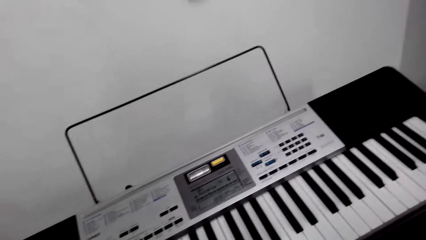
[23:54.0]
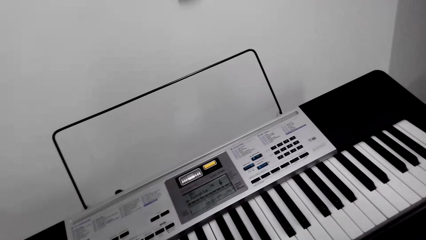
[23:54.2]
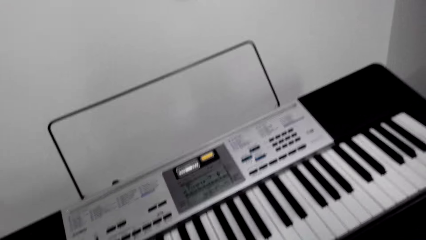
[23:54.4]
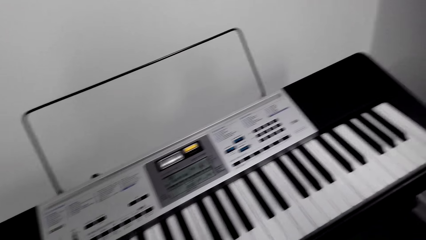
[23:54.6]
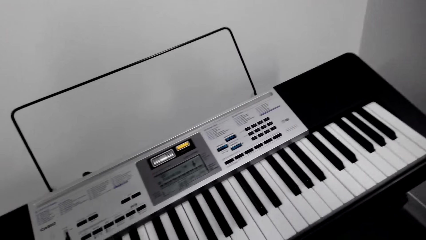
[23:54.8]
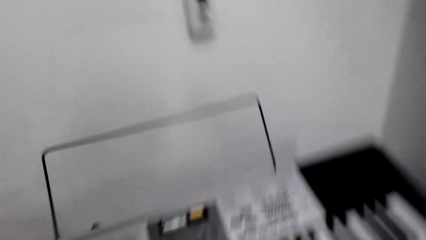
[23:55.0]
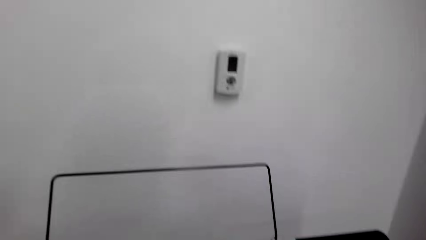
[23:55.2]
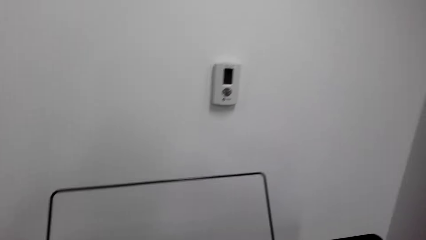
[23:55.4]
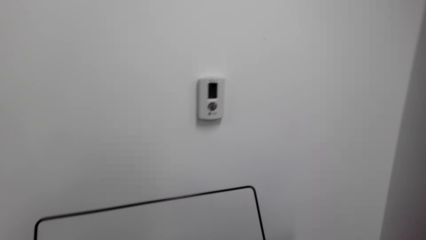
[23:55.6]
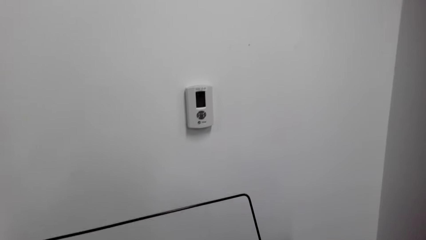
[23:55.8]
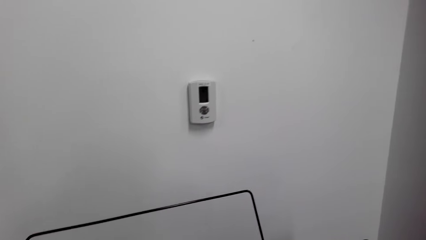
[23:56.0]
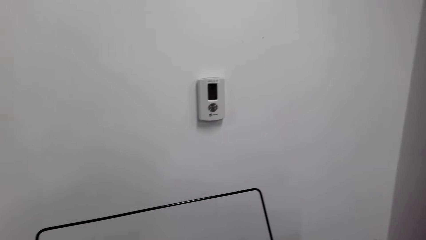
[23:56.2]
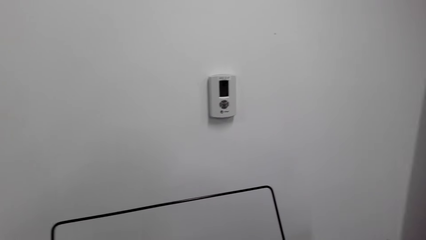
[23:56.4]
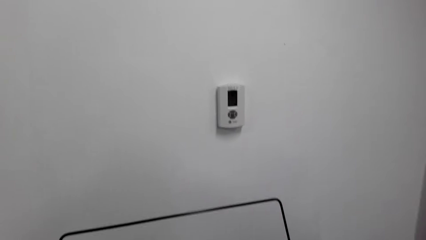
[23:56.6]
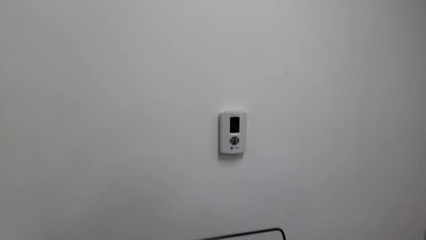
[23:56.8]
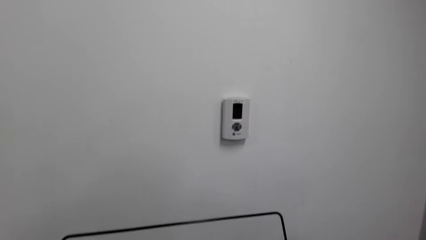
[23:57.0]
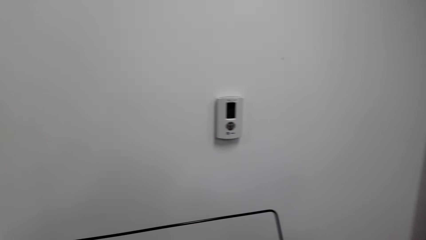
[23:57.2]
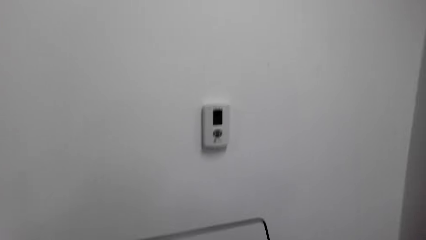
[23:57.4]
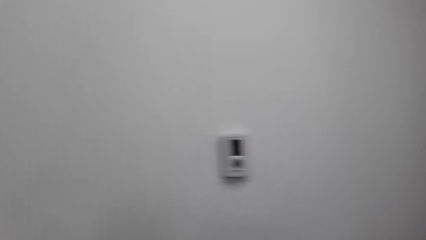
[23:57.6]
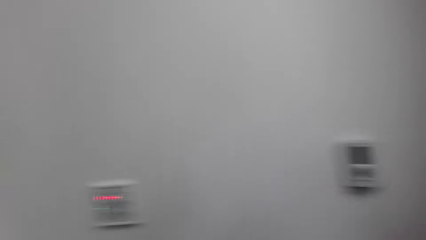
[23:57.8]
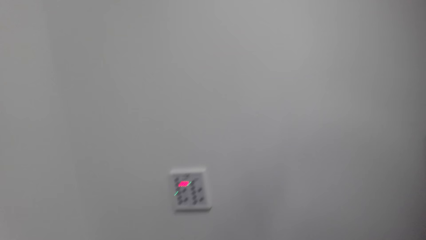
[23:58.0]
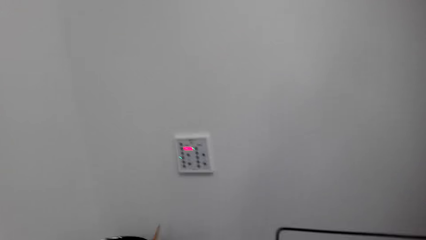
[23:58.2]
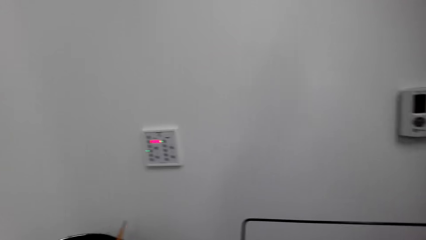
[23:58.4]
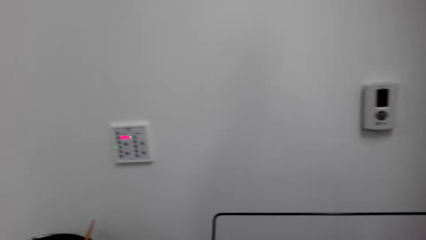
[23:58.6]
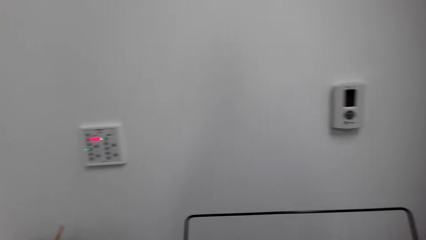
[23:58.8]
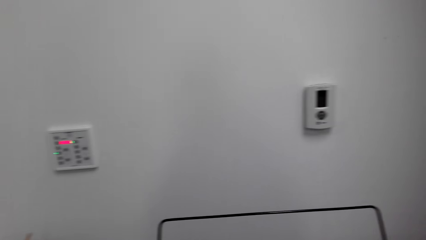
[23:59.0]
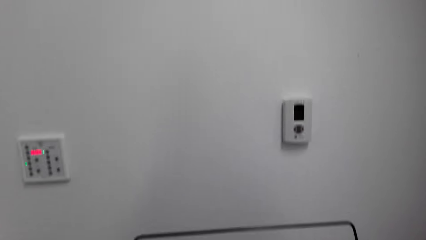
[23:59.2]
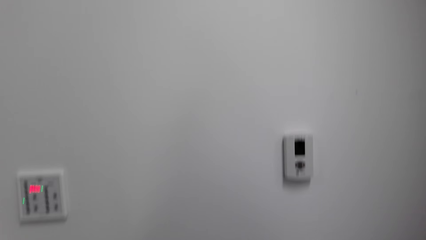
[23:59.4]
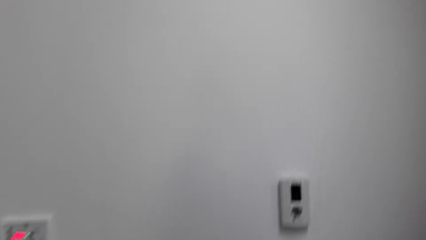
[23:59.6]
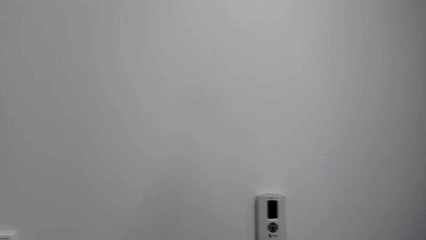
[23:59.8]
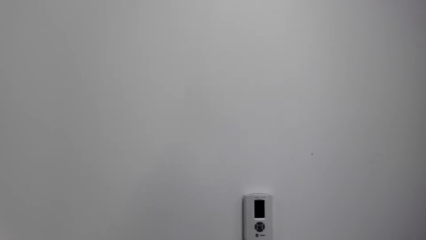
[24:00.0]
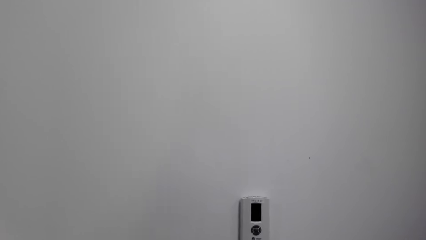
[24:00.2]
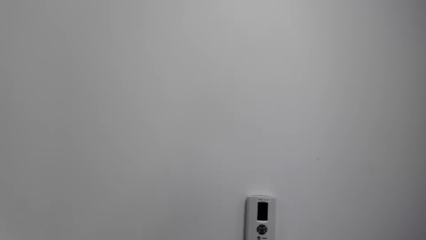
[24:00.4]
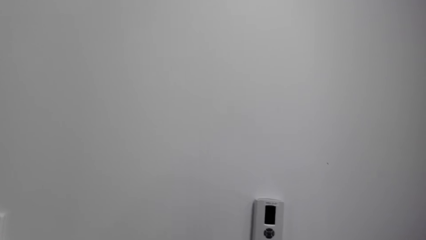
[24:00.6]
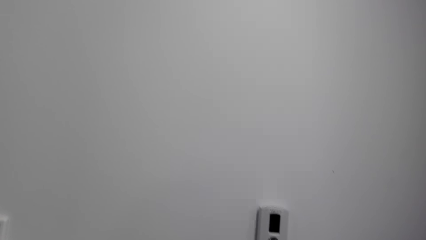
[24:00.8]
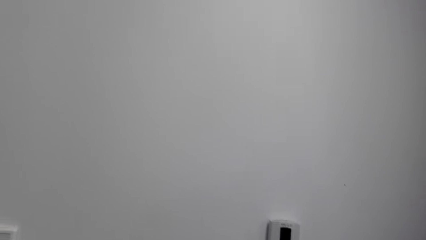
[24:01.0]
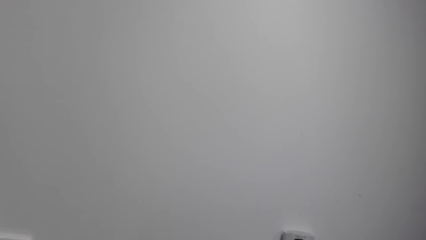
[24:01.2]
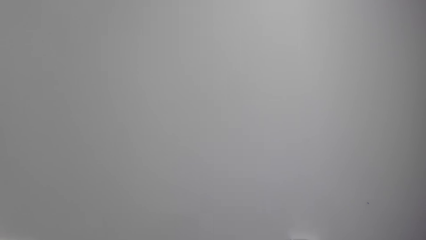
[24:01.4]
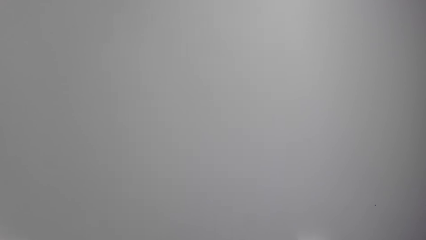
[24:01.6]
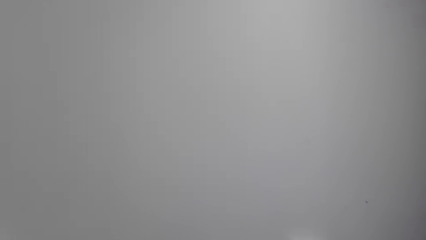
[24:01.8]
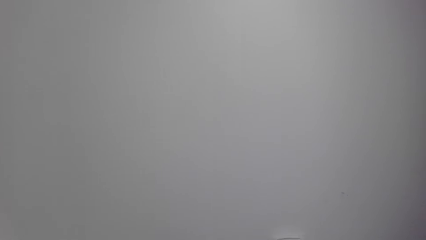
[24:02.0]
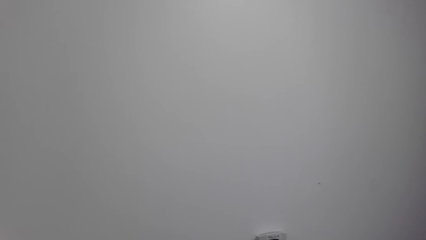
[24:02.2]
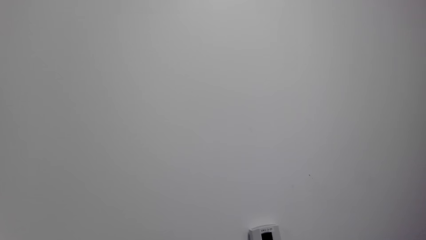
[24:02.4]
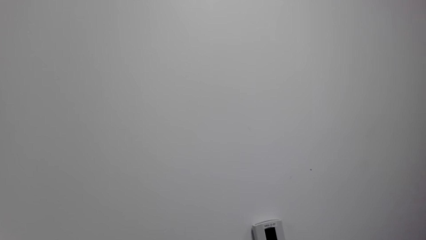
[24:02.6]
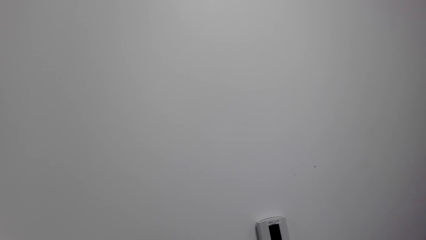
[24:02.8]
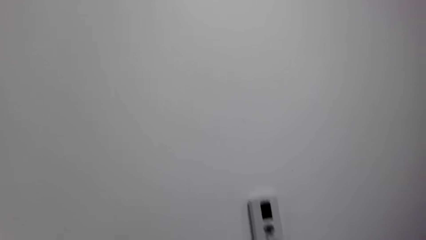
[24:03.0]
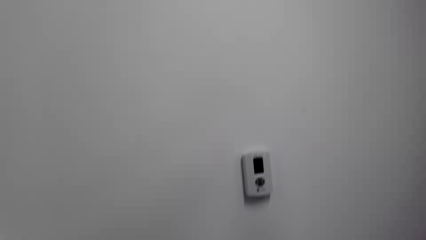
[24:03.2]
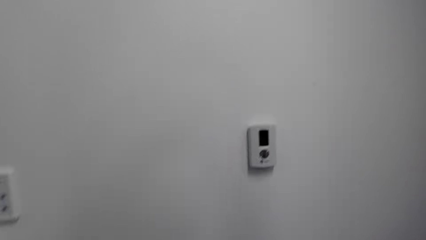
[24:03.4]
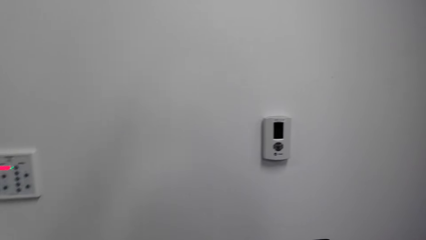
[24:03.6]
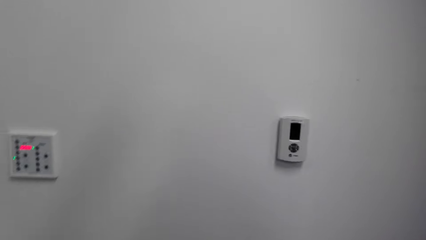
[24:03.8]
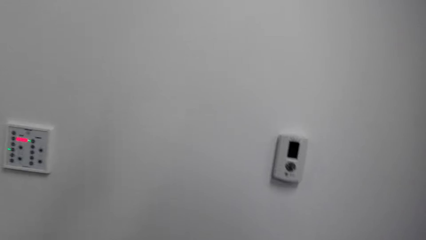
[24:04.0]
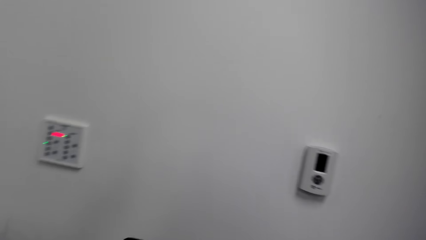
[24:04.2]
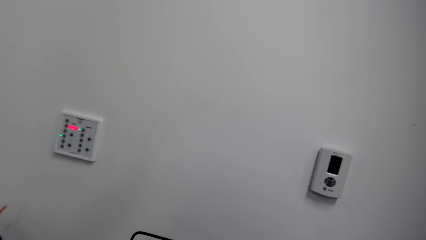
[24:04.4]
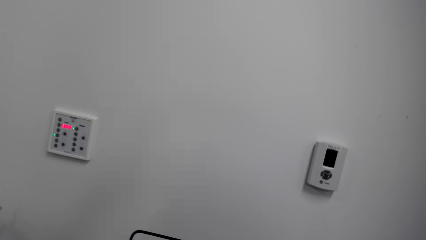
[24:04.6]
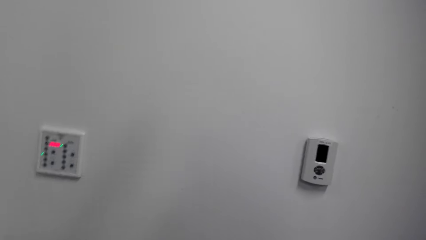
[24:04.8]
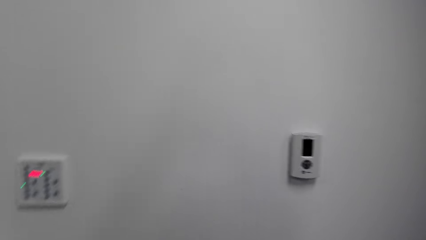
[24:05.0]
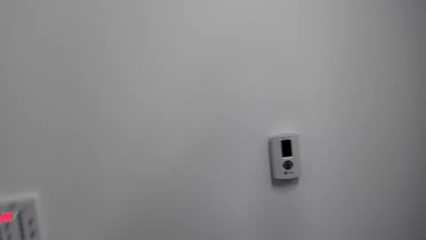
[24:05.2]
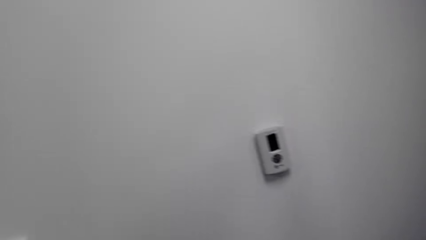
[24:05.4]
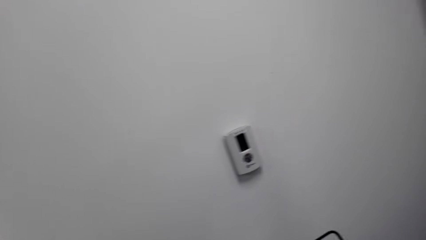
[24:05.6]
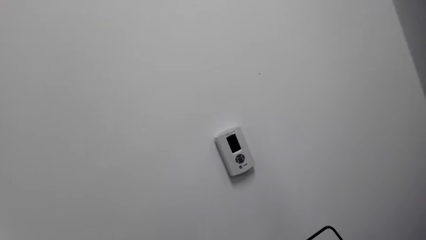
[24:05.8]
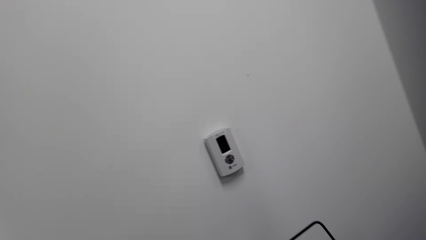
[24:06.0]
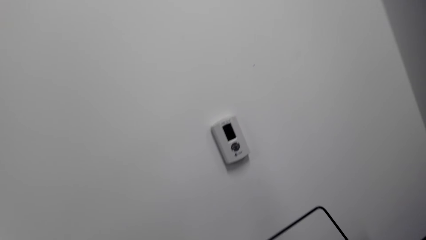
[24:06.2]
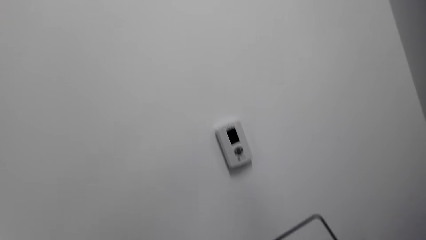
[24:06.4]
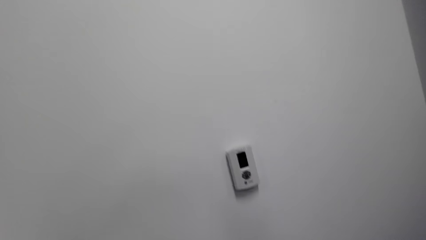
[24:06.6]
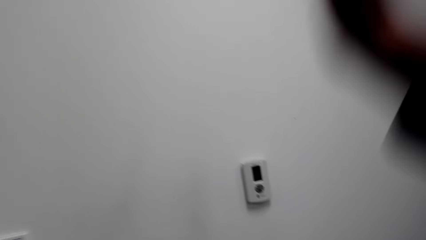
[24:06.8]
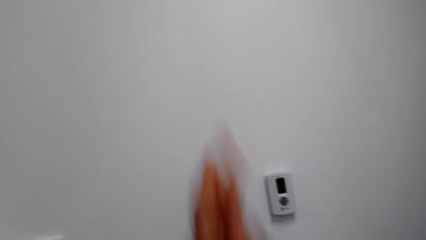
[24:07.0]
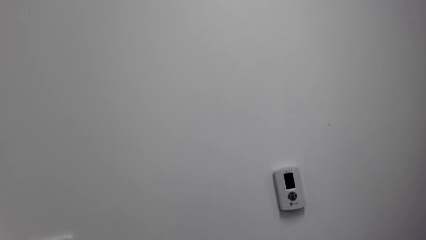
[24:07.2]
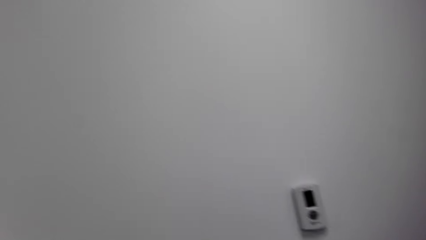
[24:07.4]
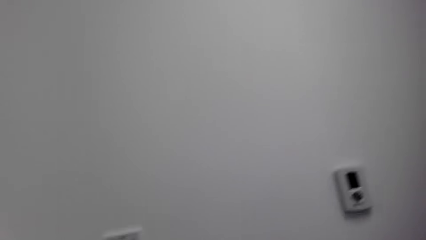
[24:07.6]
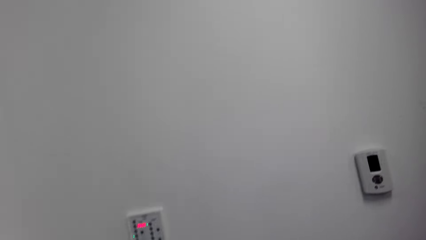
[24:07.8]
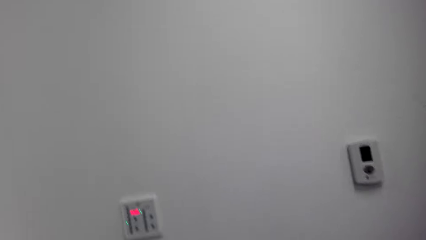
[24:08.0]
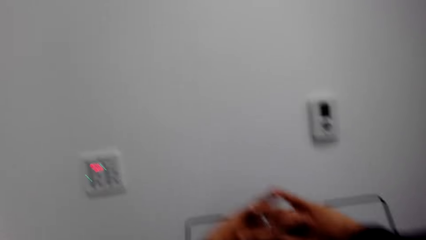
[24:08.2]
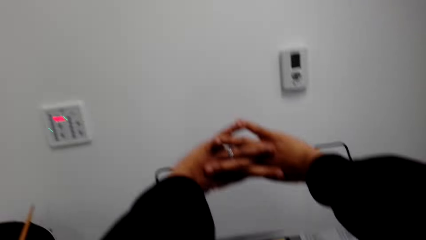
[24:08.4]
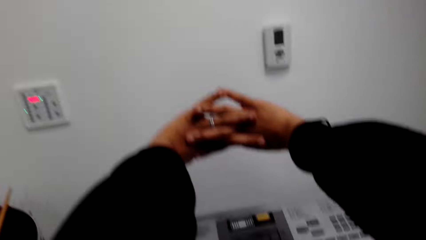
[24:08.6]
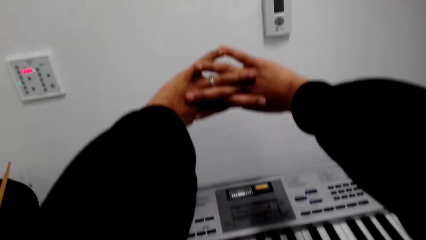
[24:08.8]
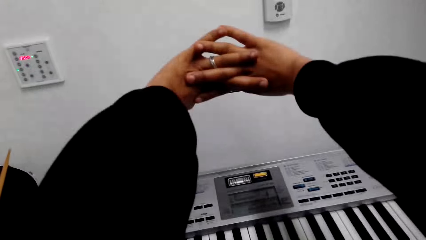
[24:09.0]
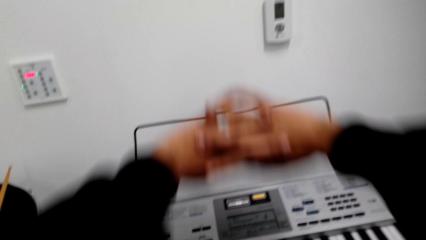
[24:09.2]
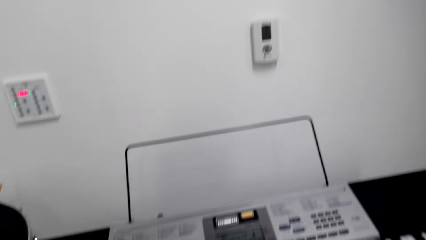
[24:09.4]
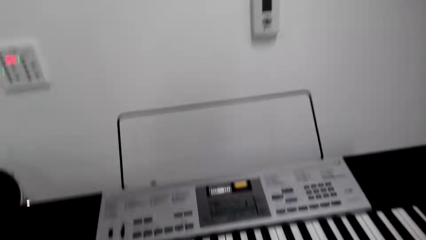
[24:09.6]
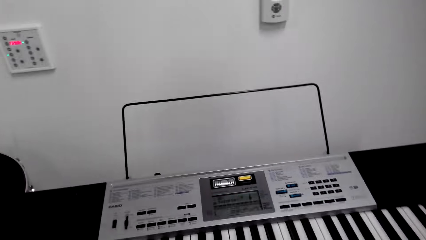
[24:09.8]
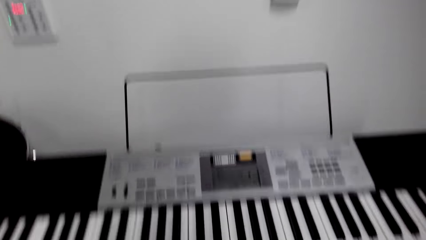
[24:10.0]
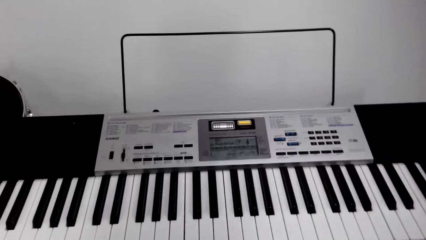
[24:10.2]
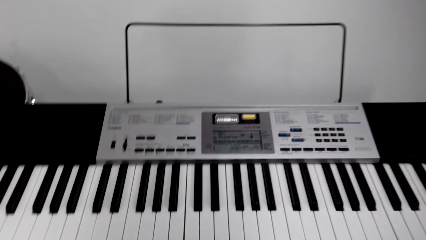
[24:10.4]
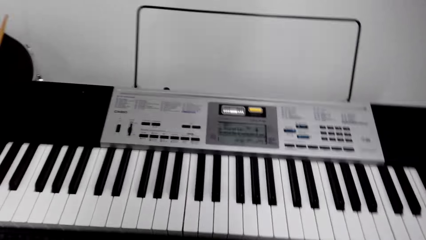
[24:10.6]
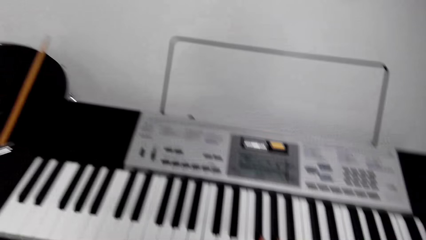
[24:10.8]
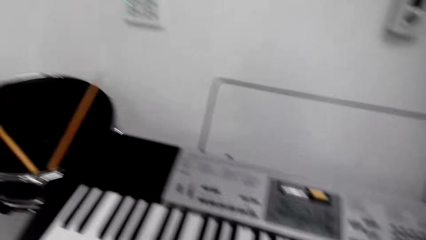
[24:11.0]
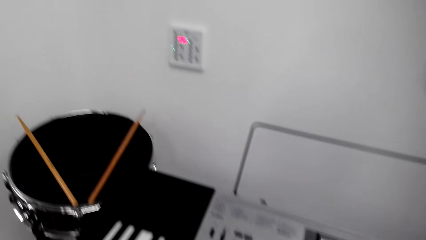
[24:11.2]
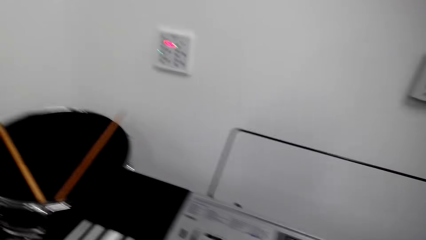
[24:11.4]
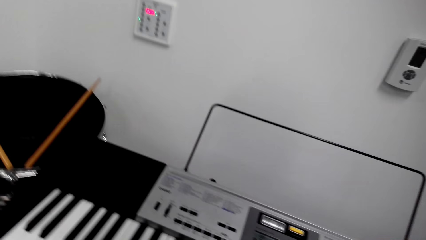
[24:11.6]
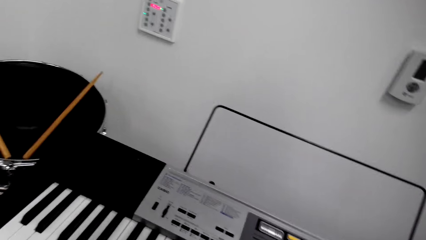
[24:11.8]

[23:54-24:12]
The camera wearer looks at the wall. He puts down his hands. He stretches the fingers. He holds the hands together. He looks at the piano. He looks around.
